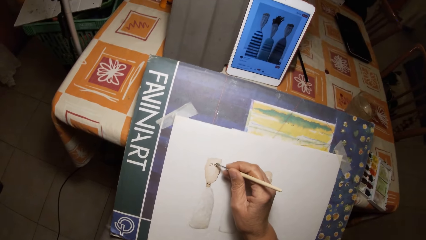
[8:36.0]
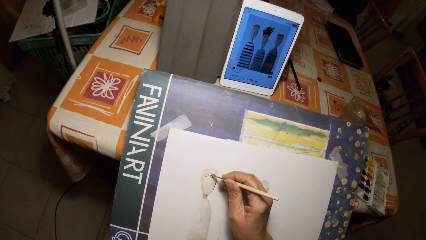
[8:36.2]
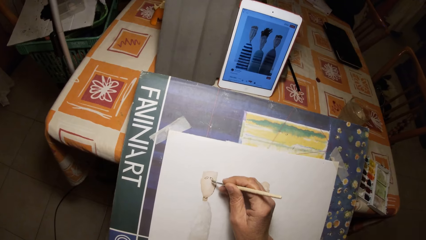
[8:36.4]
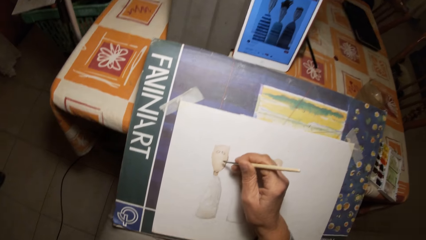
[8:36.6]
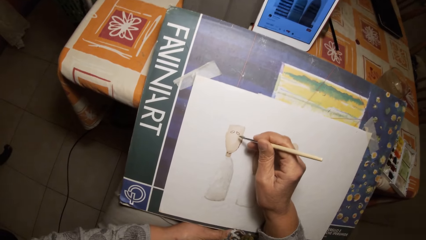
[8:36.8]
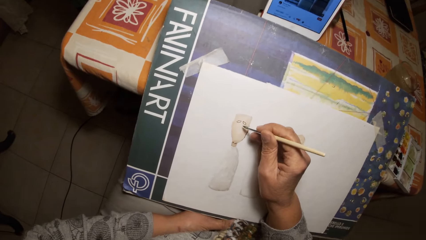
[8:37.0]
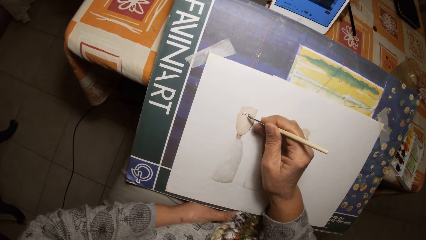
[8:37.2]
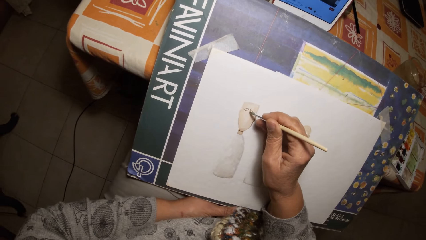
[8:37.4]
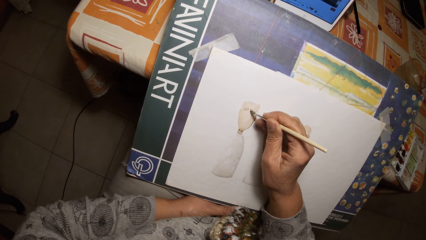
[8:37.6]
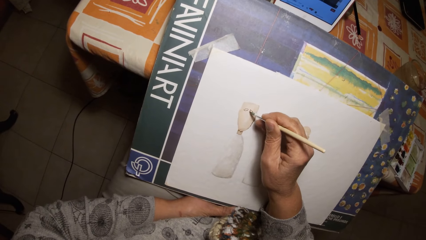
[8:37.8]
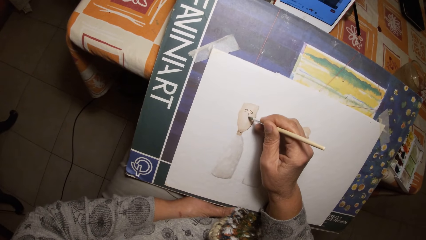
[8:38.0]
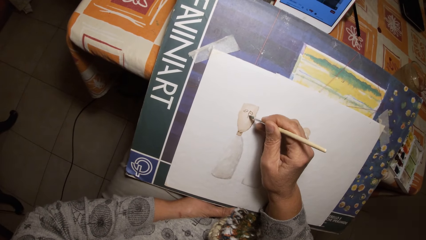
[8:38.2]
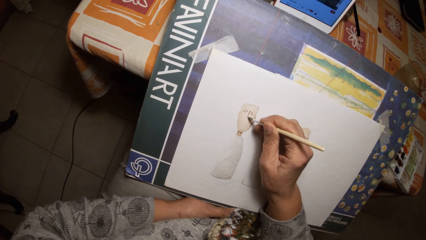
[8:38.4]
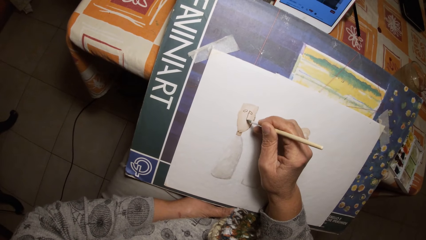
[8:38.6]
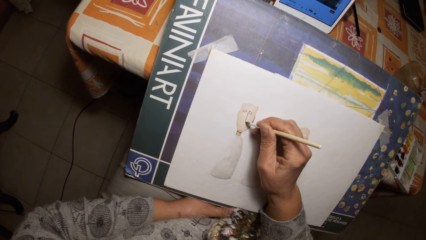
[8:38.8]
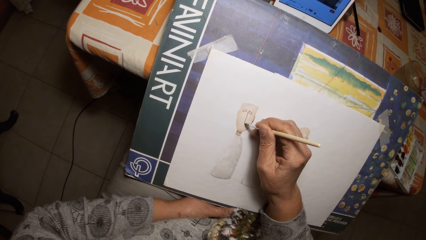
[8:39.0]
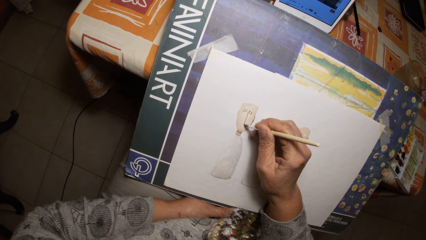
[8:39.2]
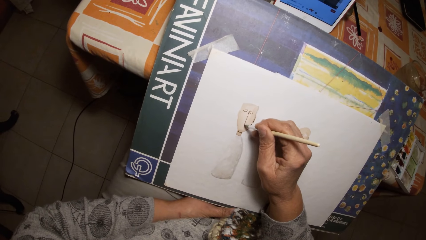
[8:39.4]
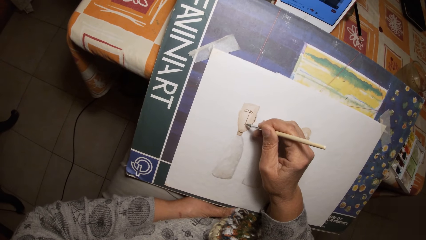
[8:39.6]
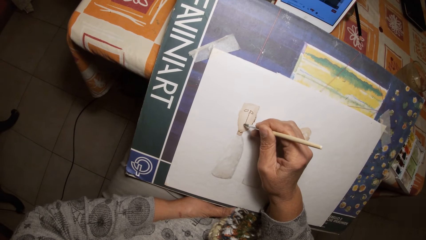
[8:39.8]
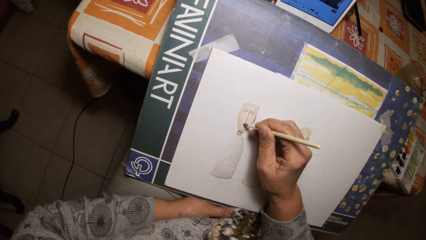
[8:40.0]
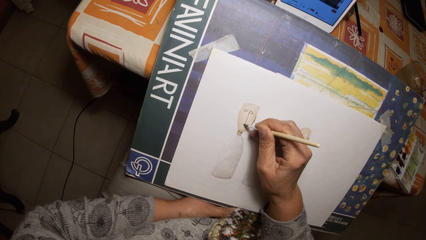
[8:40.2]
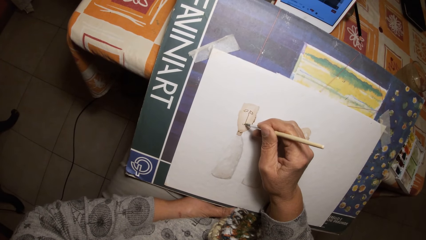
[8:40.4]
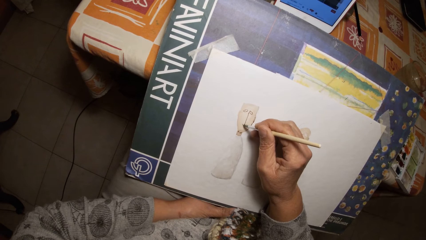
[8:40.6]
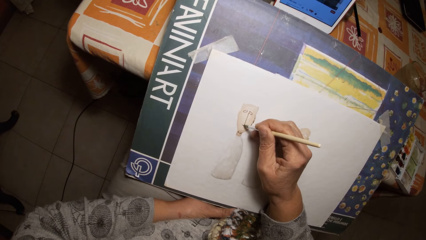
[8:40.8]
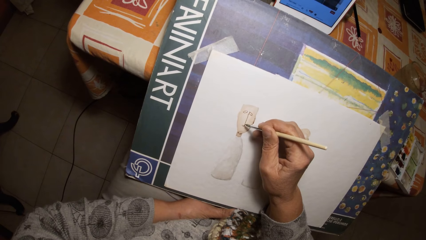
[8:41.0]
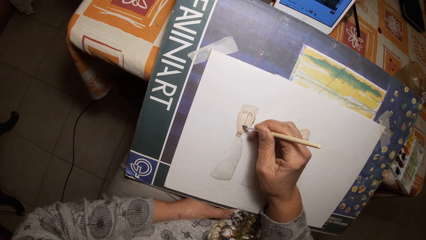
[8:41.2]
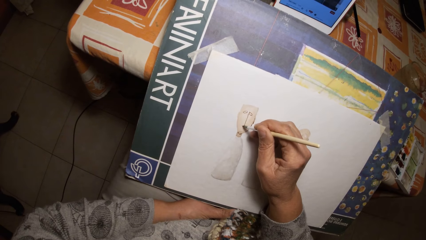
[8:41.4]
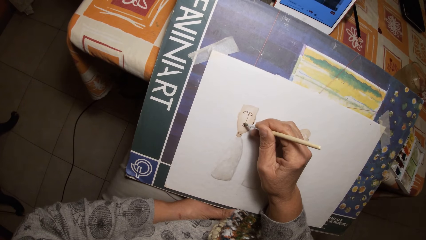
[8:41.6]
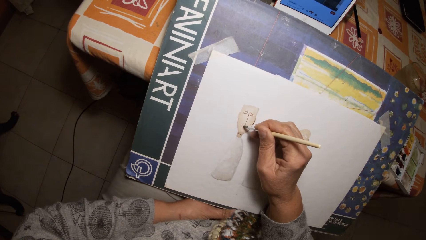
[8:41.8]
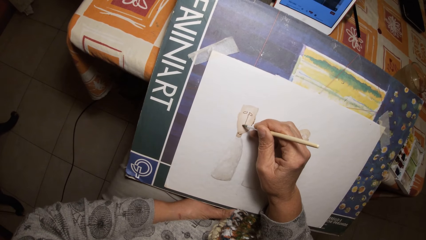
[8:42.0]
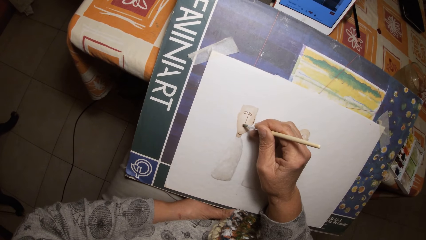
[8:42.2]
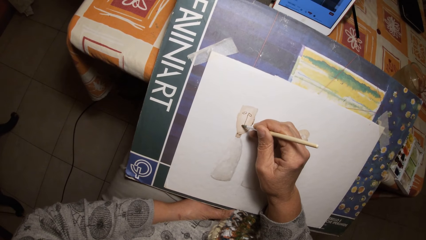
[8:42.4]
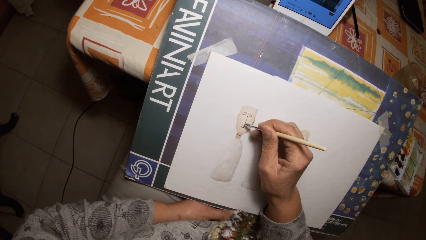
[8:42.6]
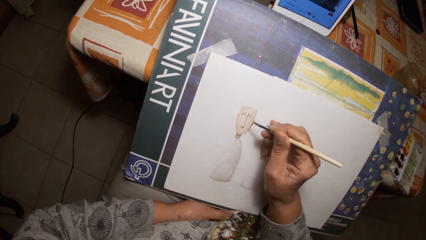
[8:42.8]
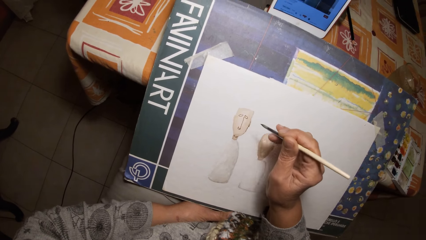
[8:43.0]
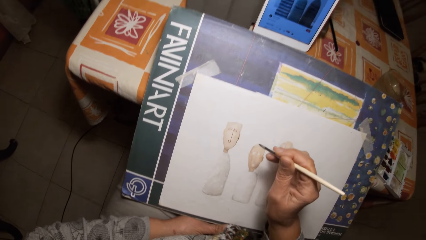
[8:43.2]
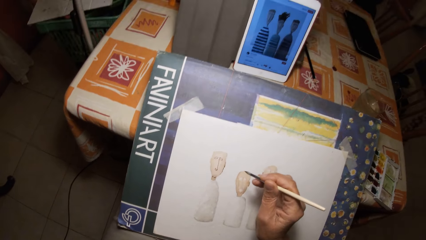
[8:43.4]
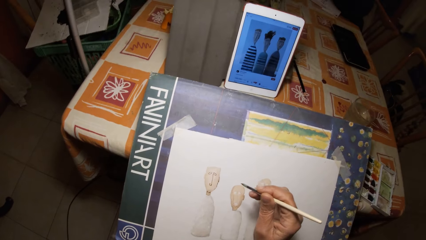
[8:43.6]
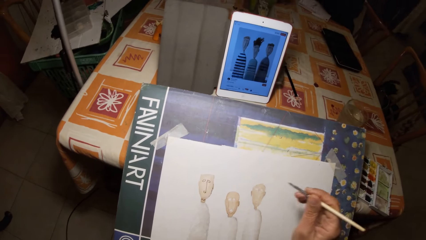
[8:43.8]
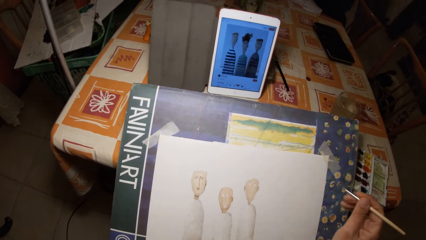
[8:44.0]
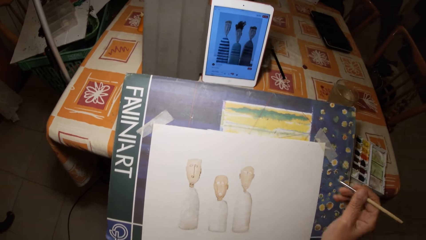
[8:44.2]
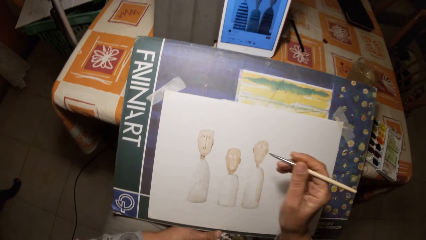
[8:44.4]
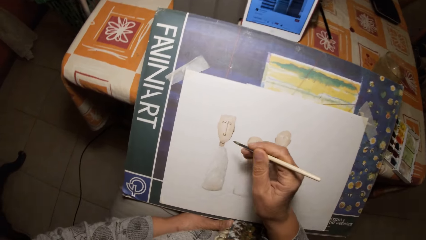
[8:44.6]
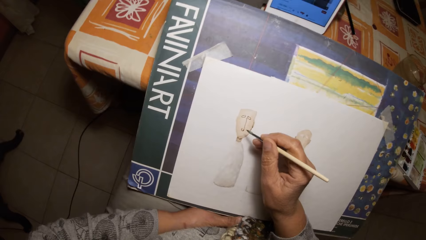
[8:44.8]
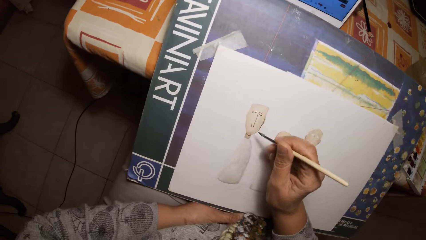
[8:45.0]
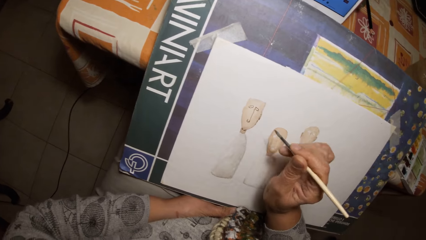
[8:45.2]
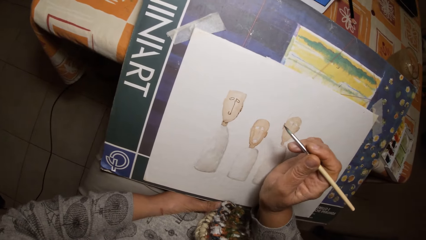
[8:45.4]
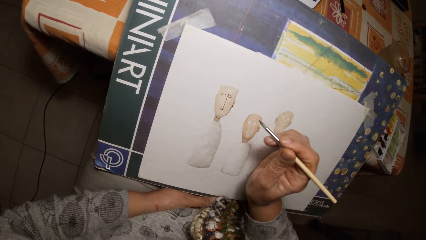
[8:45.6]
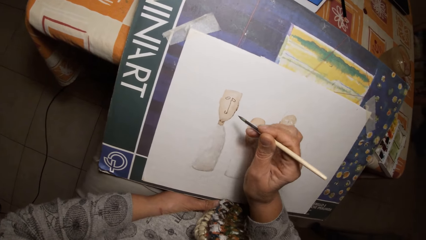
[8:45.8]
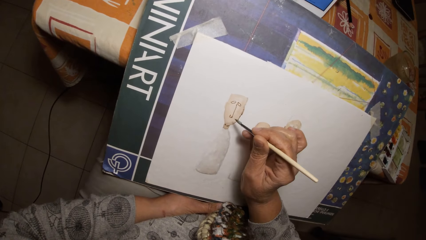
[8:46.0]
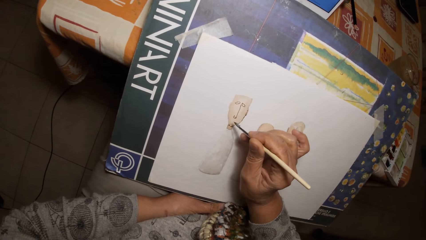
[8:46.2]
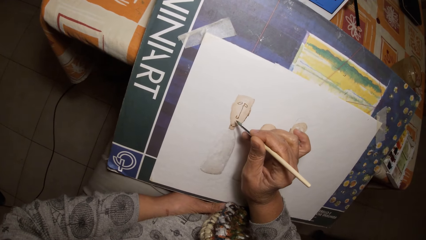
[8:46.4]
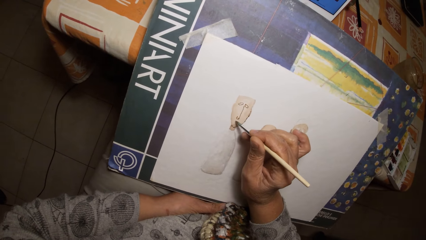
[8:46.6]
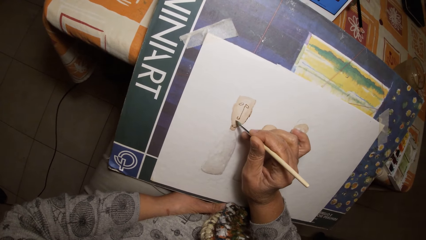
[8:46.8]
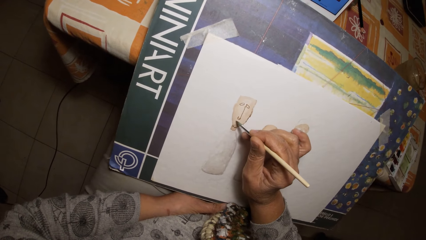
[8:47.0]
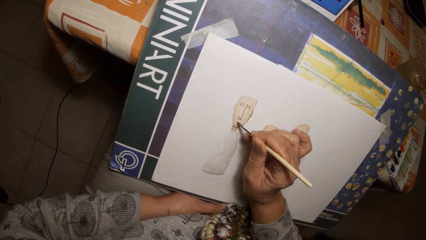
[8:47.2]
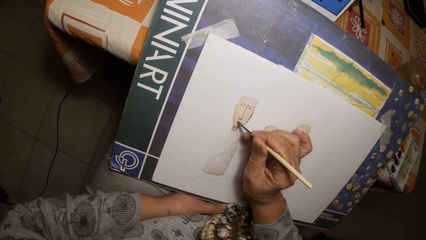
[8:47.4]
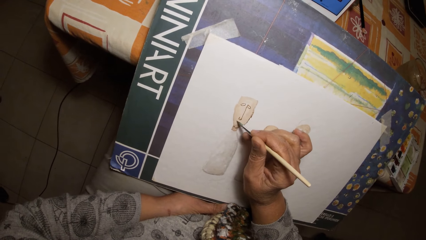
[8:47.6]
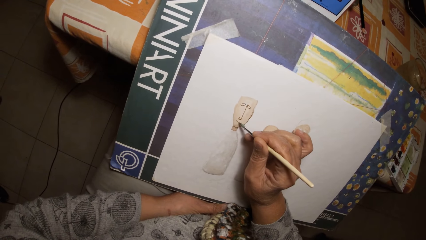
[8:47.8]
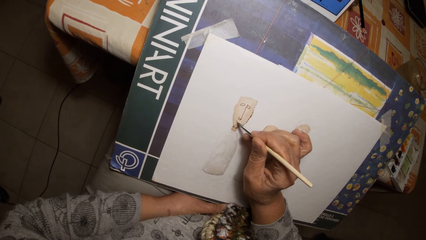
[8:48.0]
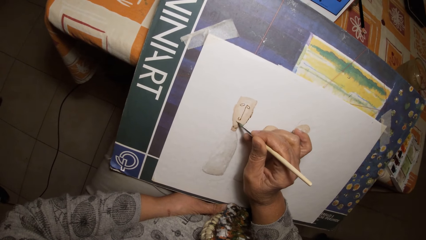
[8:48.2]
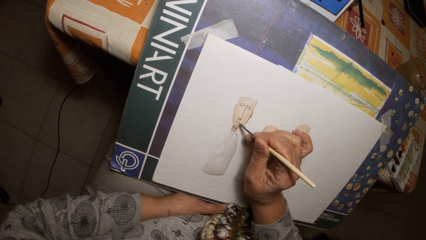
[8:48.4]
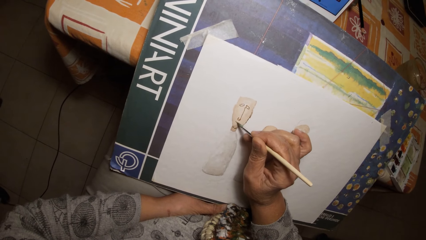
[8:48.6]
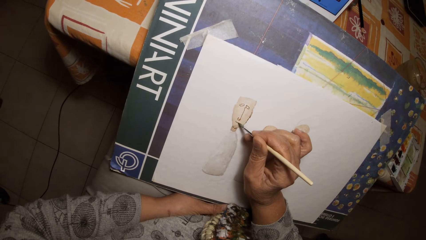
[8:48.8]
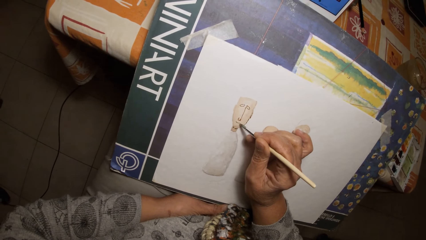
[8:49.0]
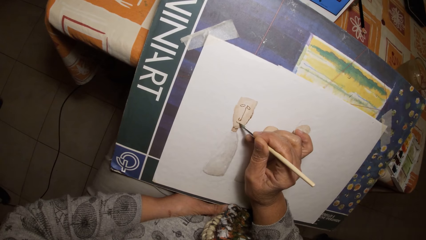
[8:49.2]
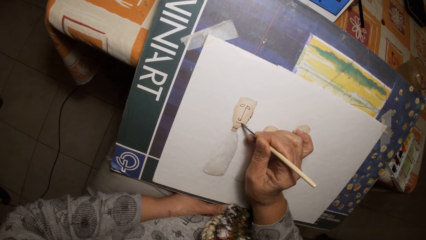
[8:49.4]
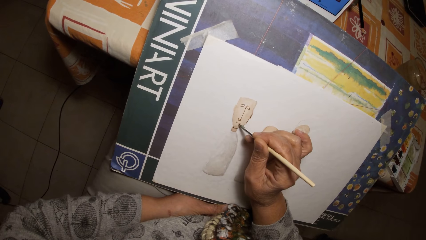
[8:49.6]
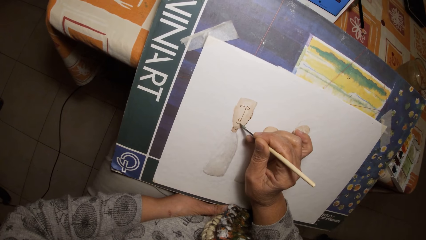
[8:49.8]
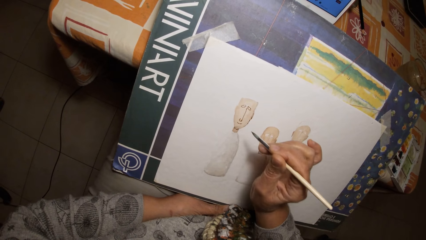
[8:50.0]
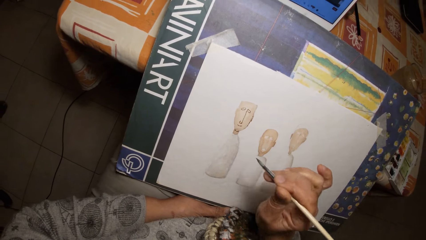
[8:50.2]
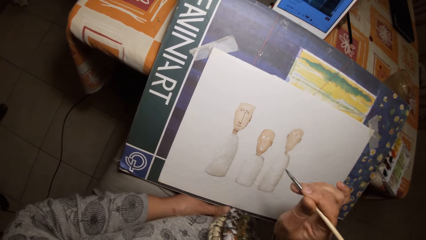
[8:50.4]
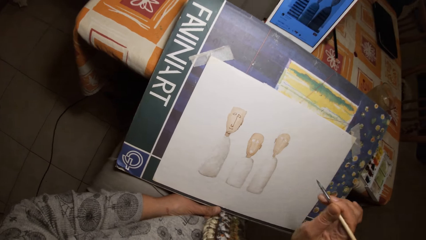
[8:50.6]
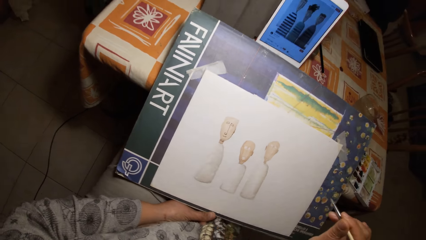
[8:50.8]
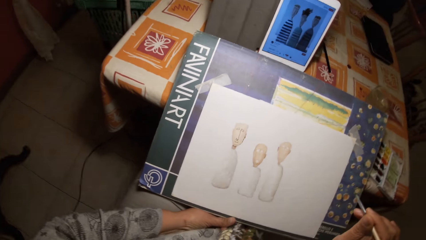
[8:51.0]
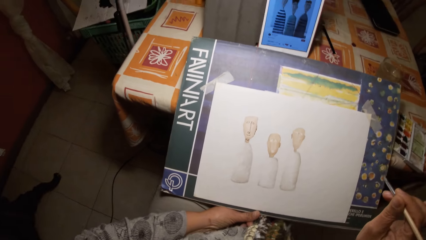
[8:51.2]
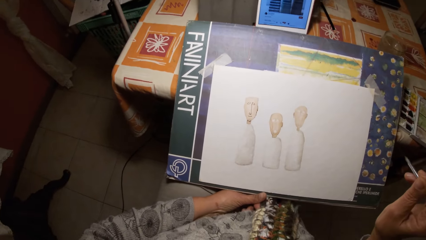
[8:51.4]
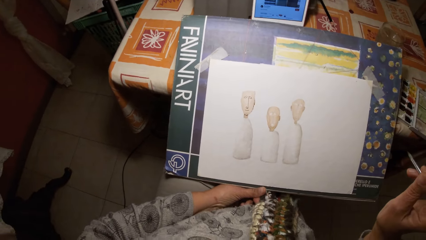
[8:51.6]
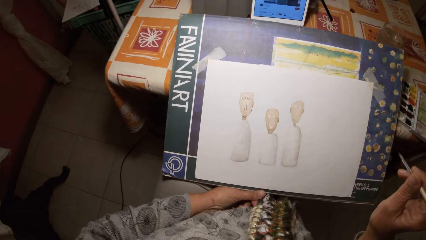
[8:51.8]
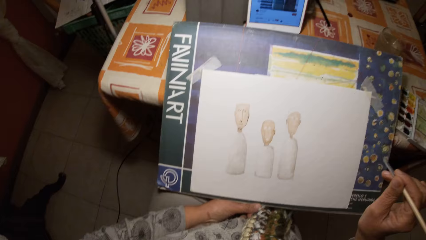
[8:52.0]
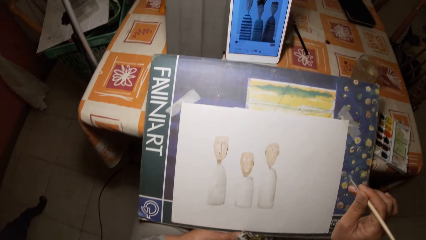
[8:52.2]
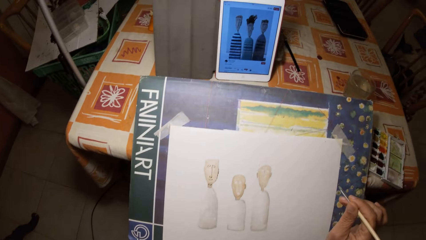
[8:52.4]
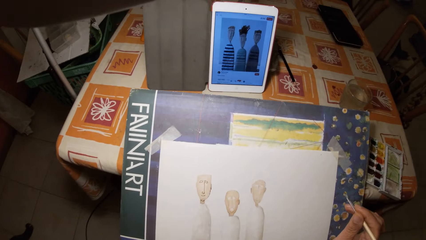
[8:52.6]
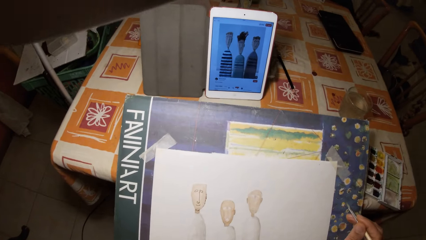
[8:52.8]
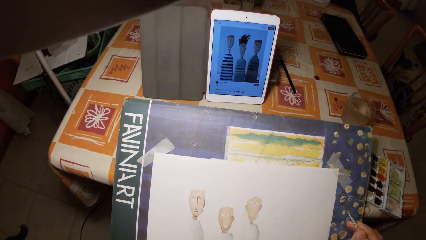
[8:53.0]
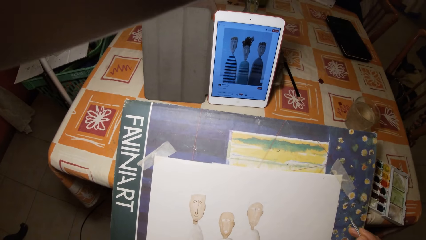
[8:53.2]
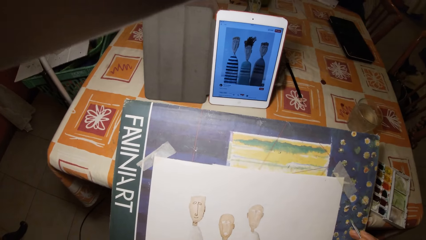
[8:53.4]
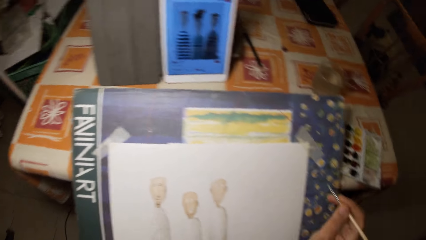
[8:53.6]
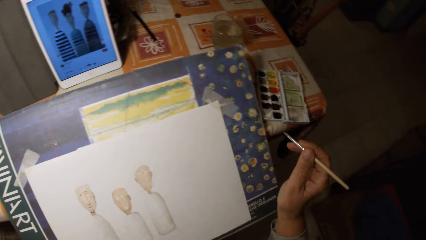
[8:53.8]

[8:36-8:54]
The camera wearer paints on the paper with the paintbrush.
